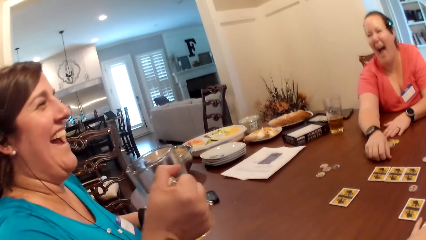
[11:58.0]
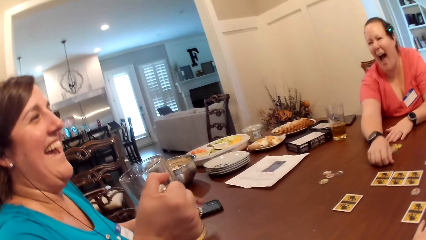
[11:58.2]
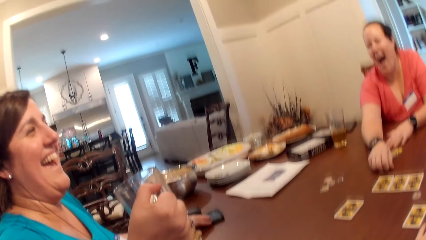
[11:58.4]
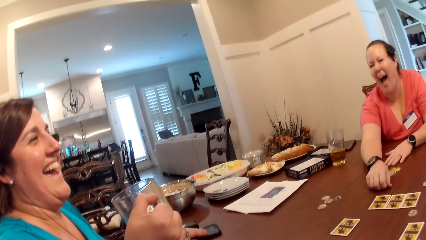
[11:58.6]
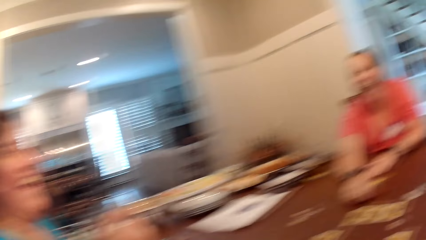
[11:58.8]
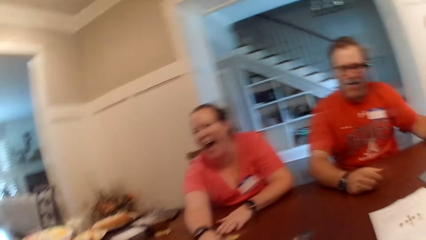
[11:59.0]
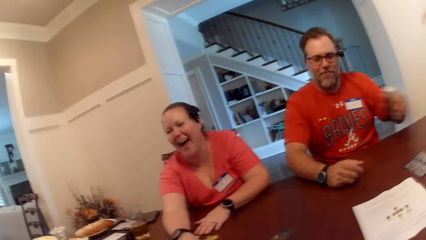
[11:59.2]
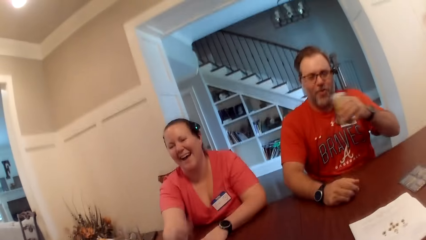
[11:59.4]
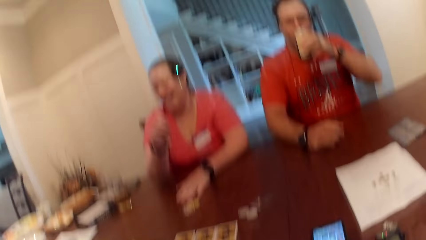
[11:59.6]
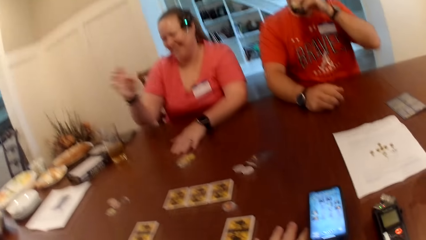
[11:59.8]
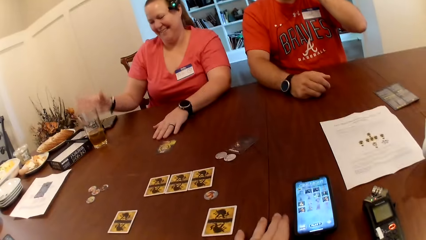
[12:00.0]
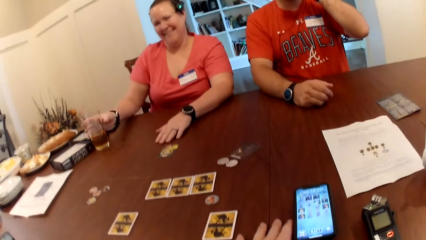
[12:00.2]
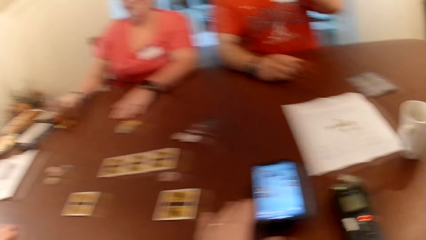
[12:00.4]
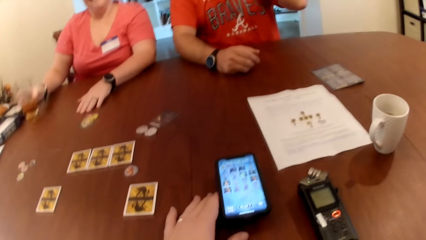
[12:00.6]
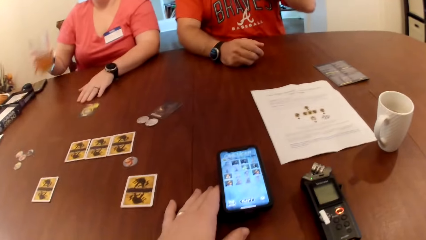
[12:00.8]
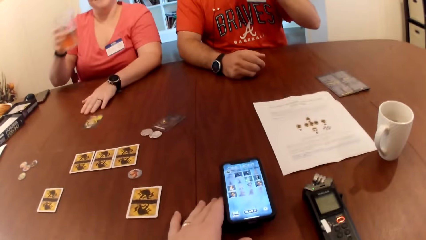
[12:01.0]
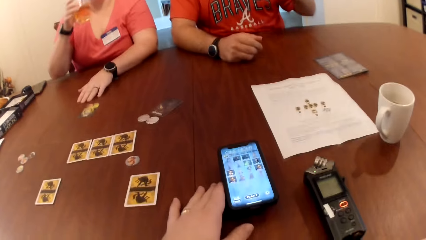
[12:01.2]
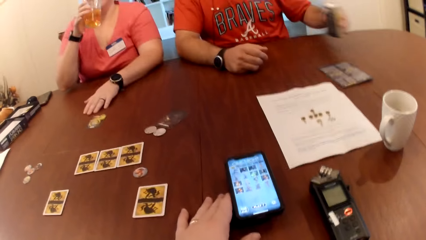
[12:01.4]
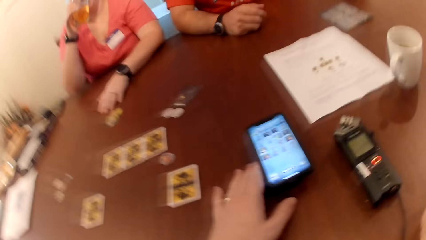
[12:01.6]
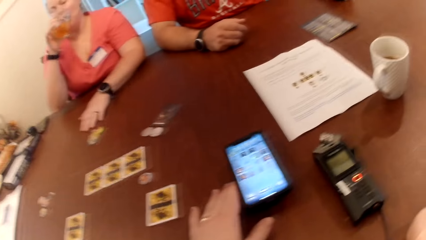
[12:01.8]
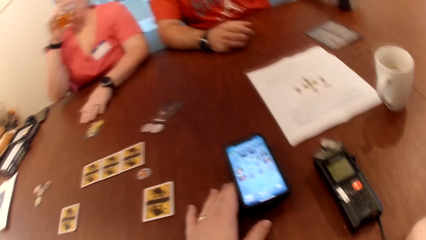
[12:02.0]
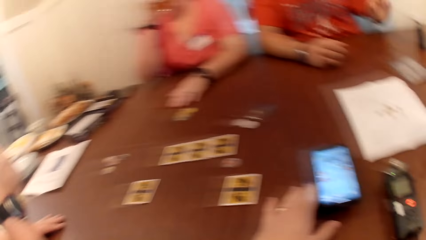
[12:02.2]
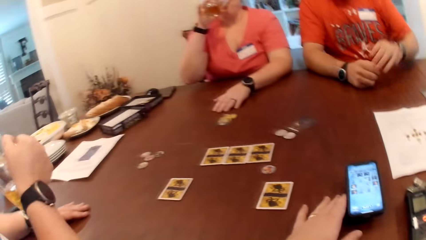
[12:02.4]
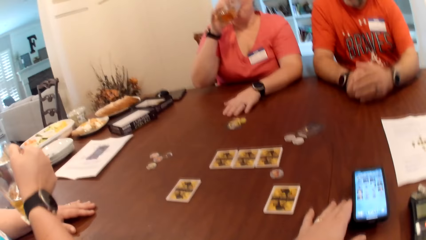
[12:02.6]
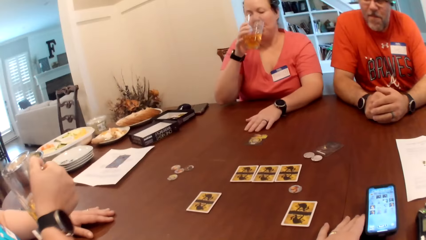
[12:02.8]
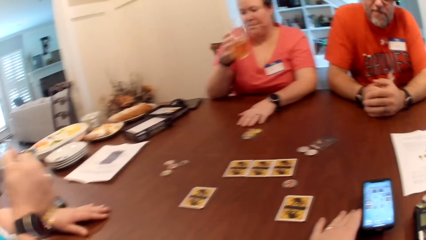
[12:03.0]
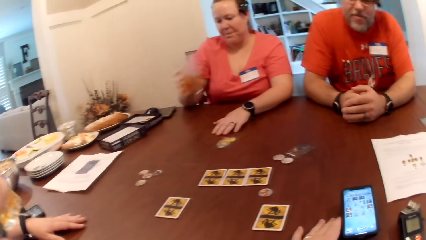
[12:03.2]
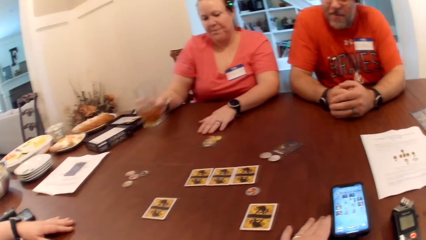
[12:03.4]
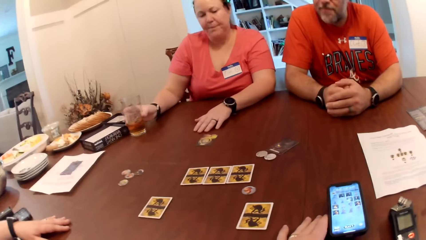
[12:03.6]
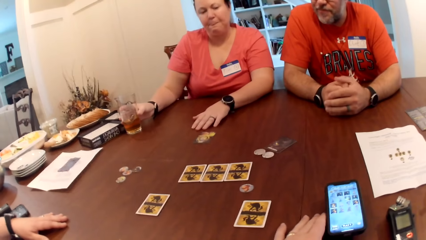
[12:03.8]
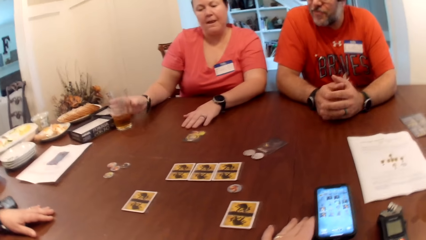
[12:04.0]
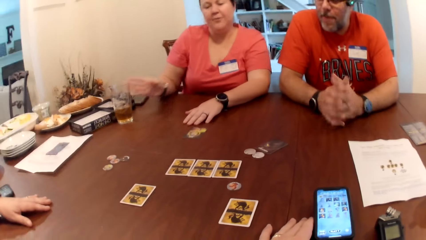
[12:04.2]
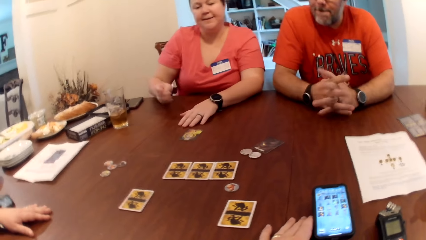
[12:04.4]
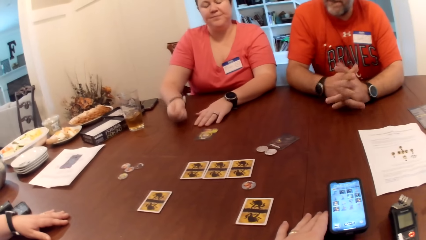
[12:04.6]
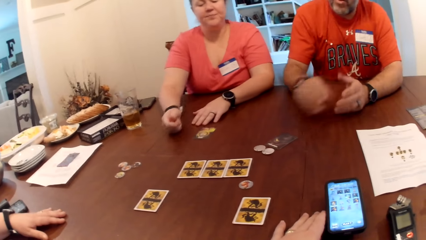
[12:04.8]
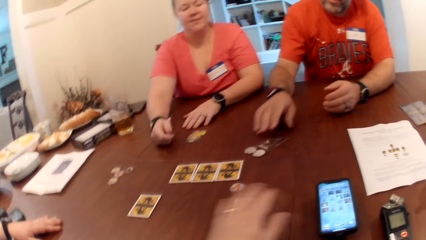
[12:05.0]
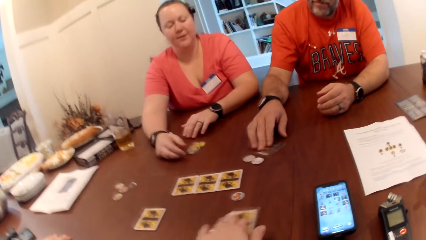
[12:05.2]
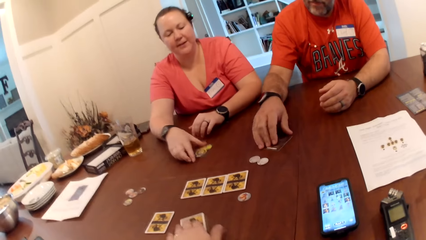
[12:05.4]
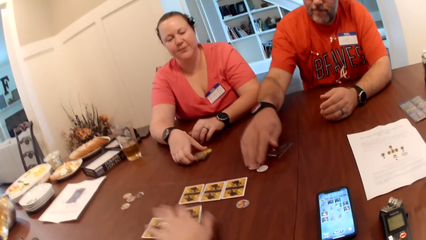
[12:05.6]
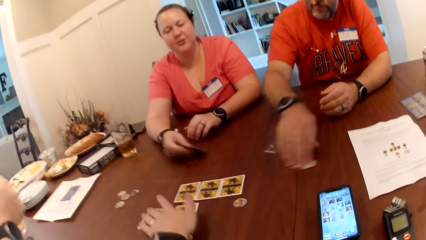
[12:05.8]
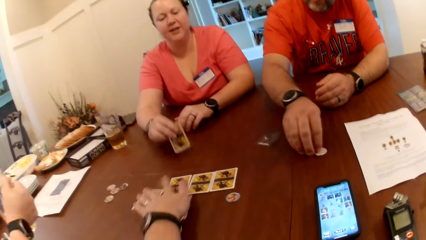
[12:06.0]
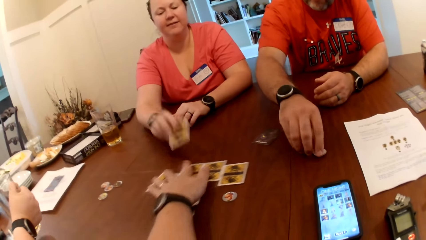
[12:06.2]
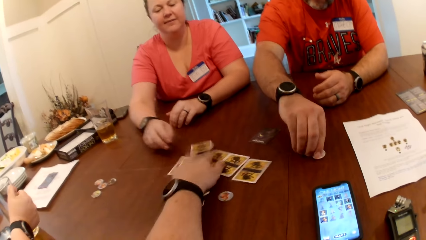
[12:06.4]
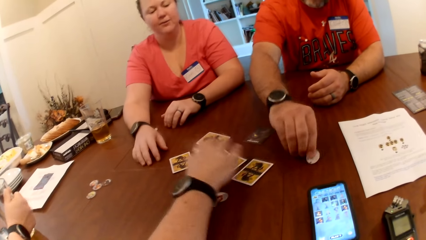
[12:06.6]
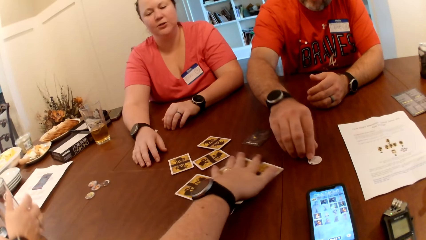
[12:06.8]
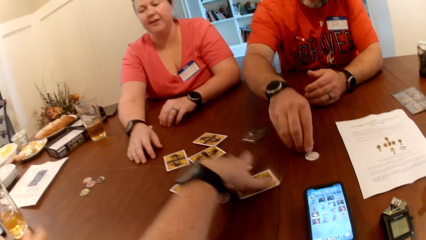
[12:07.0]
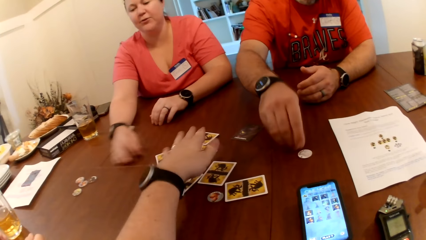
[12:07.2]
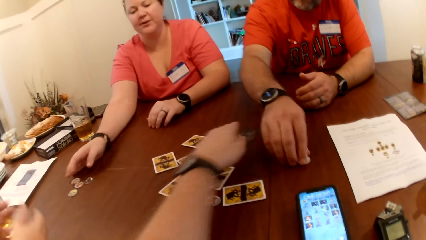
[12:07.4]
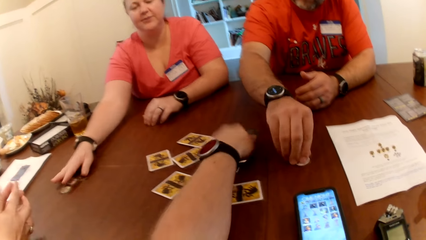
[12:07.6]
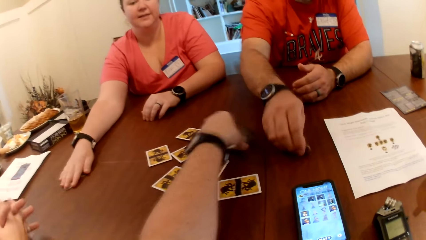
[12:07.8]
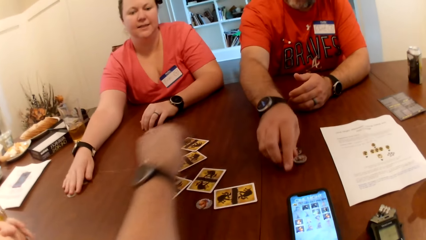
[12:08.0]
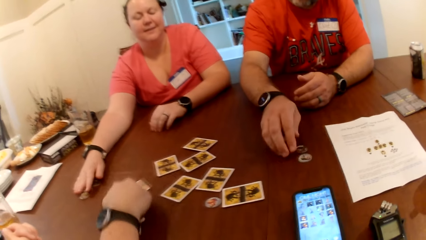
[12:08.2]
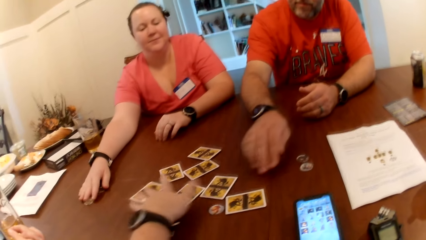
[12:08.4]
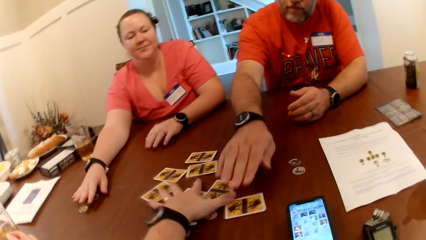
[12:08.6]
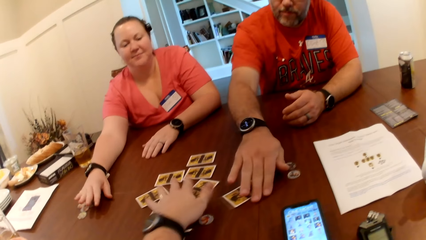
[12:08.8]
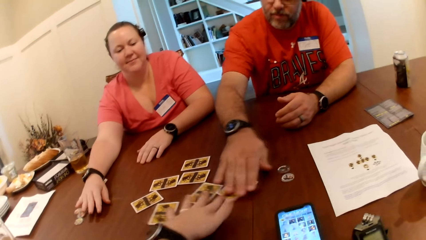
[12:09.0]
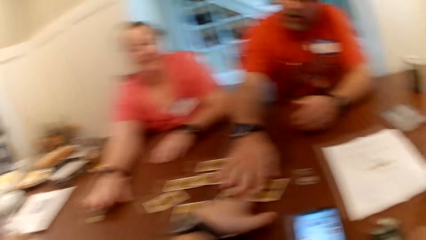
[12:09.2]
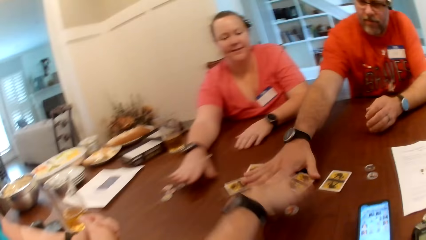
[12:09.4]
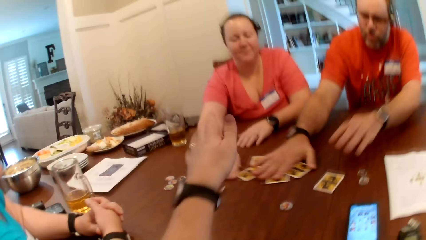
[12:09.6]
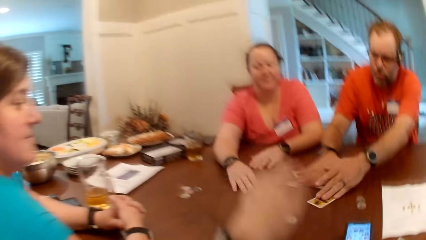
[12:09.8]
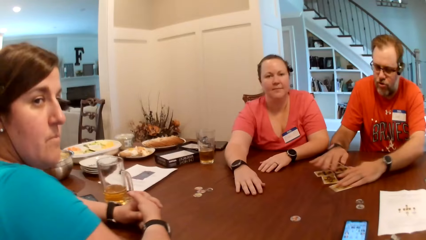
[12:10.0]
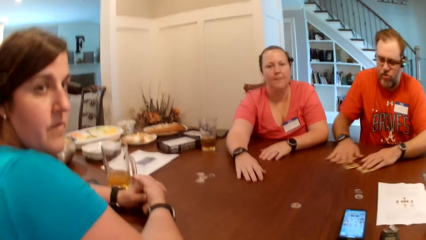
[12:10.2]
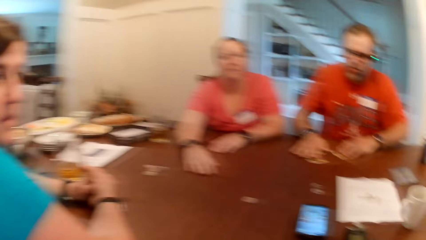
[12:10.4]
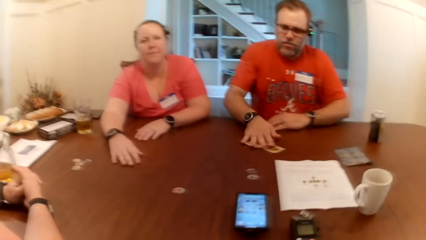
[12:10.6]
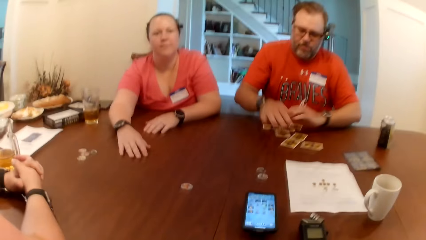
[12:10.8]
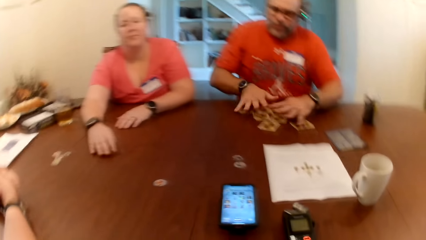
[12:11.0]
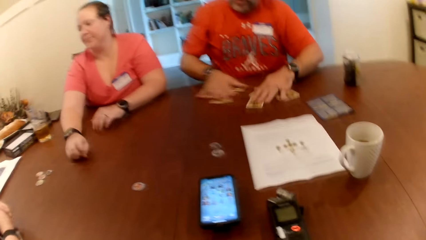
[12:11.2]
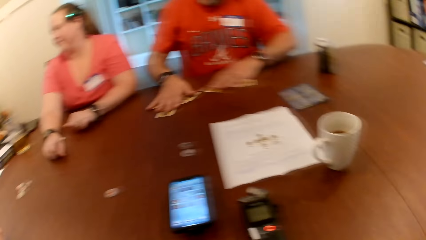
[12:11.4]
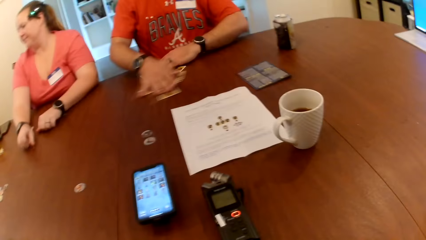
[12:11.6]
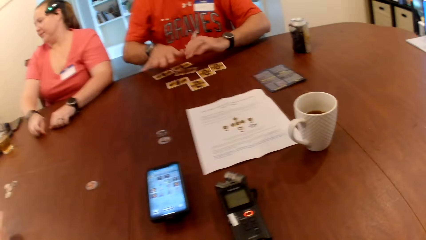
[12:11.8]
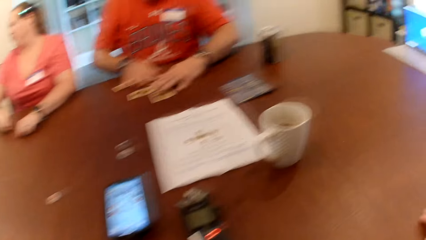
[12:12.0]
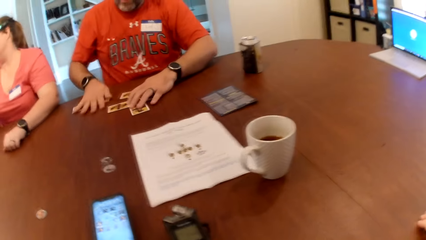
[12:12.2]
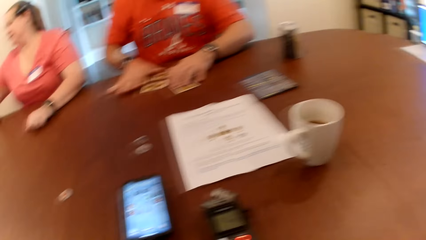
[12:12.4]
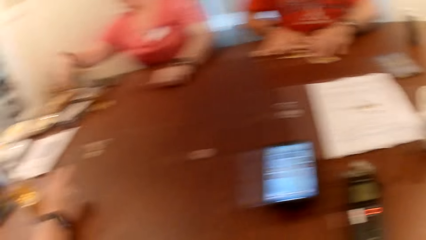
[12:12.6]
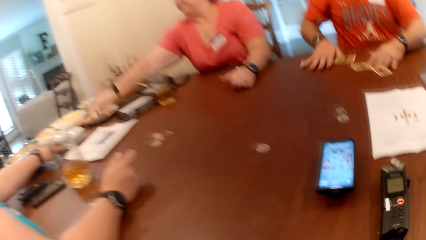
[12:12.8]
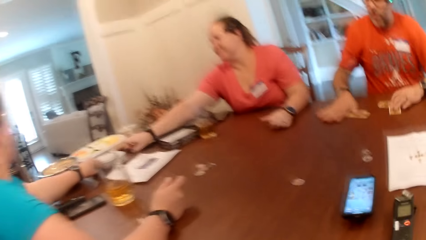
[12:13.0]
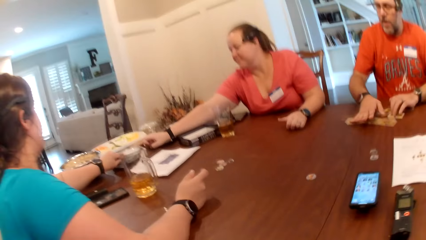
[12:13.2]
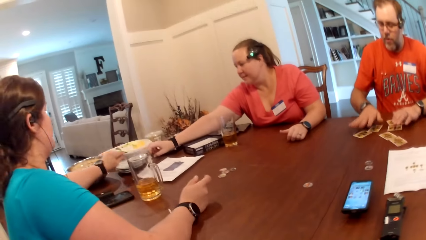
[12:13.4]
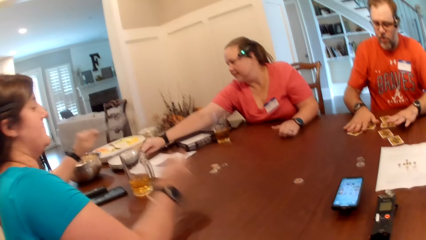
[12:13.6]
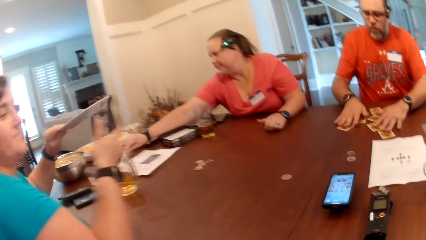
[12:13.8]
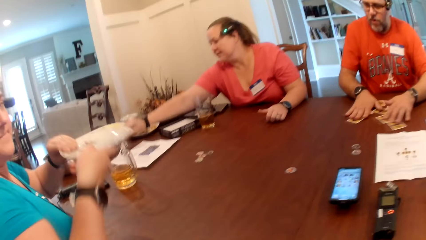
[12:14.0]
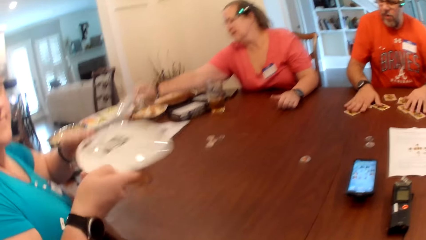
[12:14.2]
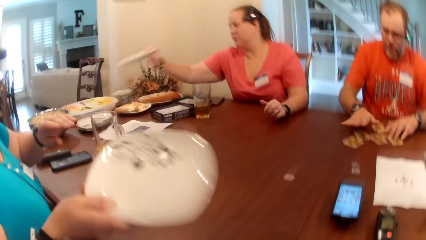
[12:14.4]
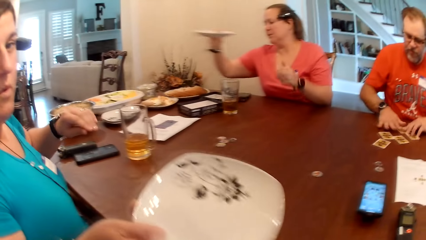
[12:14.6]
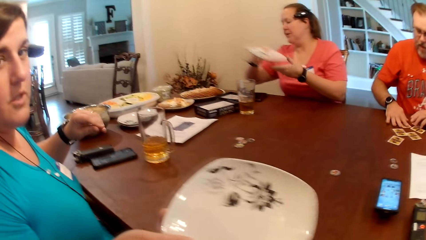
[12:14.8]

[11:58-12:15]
A woman holds a glass. A man picks up the can drink on the table with his left hand. He drinks from the can drink in his left hand. Another woman picks up a glass cup on the table with her right hand. She drinks from the glass cup in her right hand. The man drops the can drink in his left hand on the table. The other woman drops the glass cup in her right hand on the table. The camera wearer scatters the cards on the table with his left hand. The man picks up the game chip on the table with his right hand. The other woman picks up the card on the table with her right hand. The first woman drops the glass cup in her hands on the table. The man picks up the chip on the table with his right hand. The camera wearer picks up a game chip on the table with his left hand. The other woman touches the chip on the table with her left hand. The man packs the cards on the table with both hands. The camera wearer converses with the other woman. The man drags the cards closer. The other woman picks up a plate on the table with her right hand. The first woman picks up a plate on the table with her left hand.
